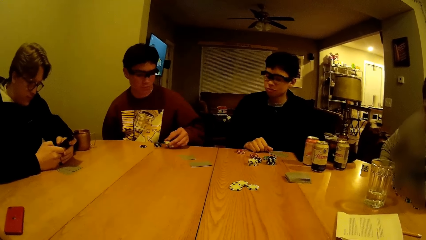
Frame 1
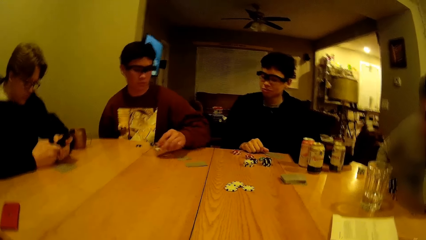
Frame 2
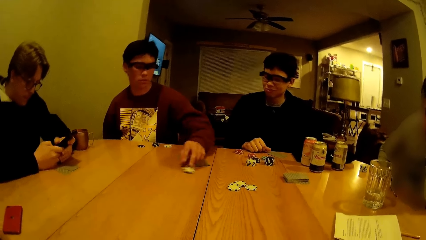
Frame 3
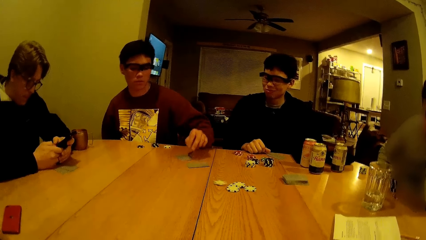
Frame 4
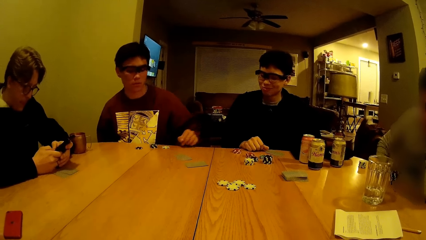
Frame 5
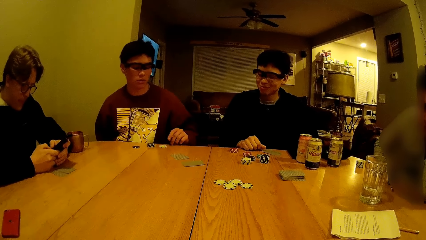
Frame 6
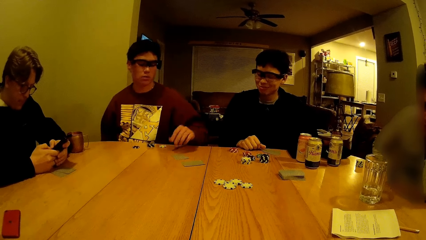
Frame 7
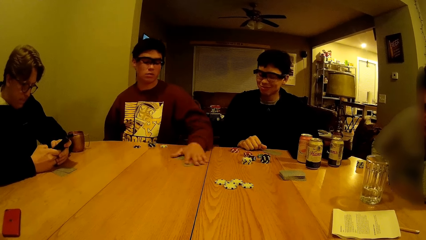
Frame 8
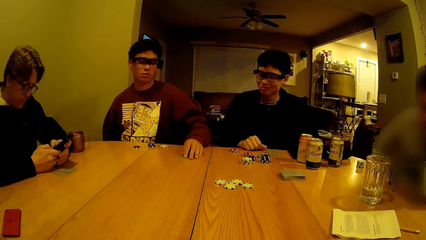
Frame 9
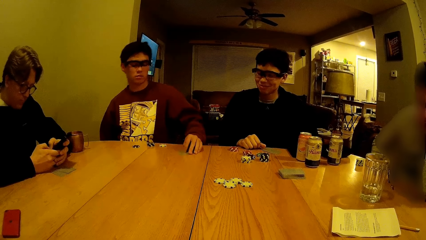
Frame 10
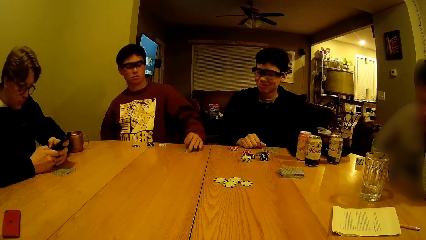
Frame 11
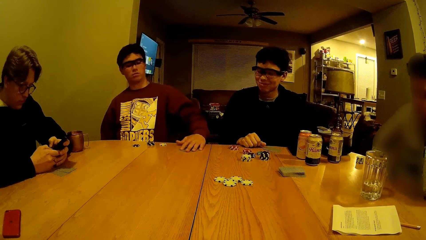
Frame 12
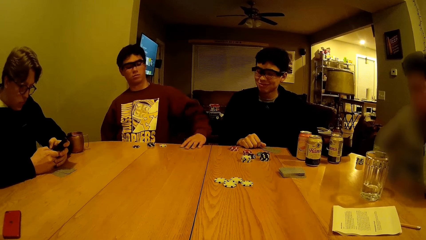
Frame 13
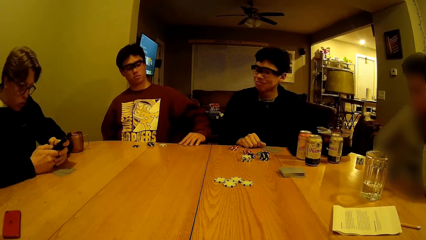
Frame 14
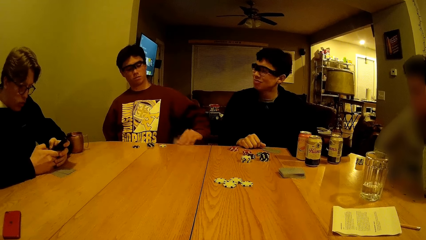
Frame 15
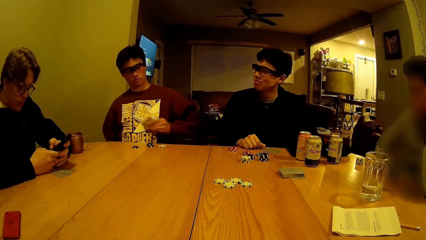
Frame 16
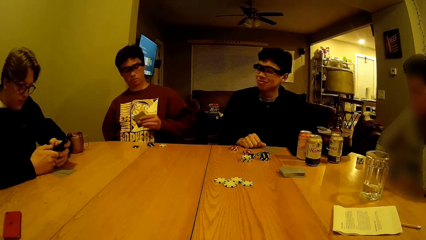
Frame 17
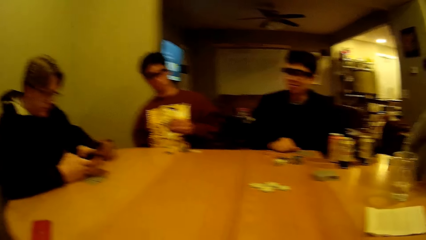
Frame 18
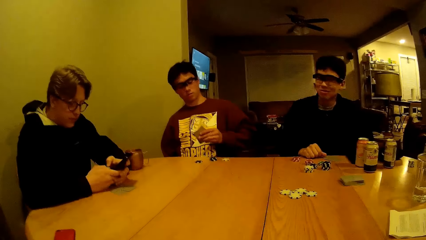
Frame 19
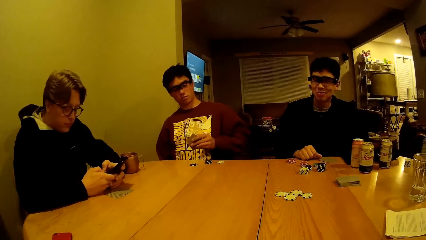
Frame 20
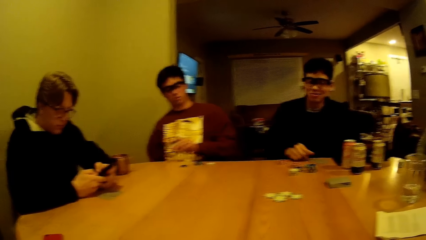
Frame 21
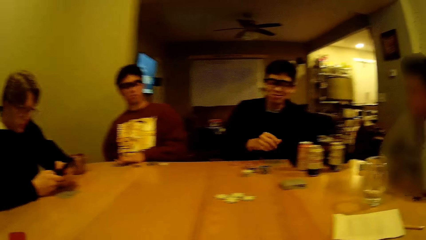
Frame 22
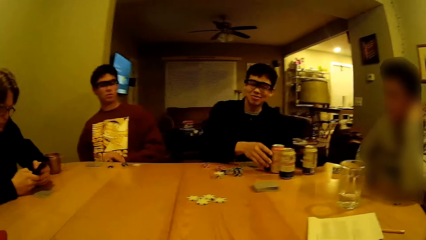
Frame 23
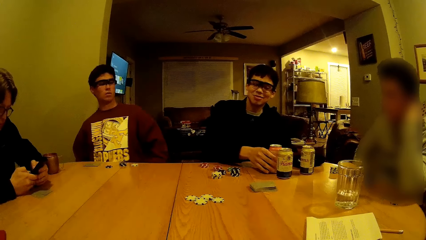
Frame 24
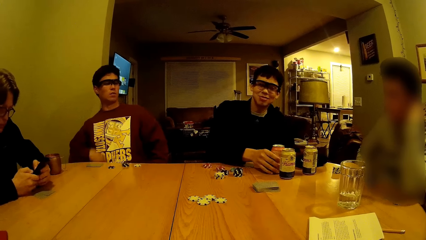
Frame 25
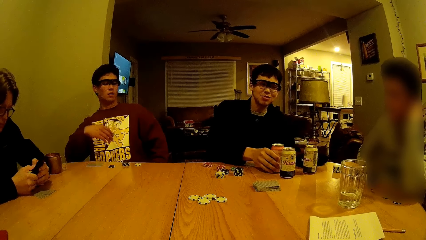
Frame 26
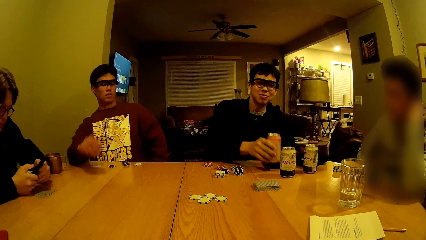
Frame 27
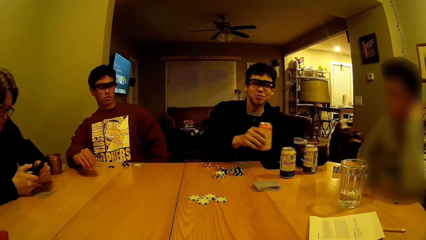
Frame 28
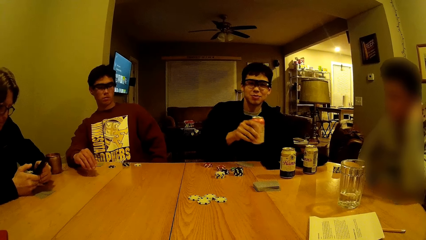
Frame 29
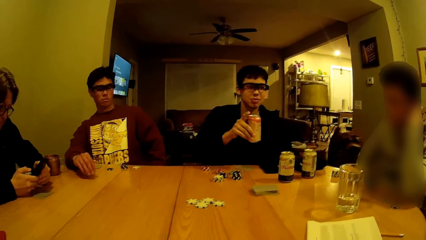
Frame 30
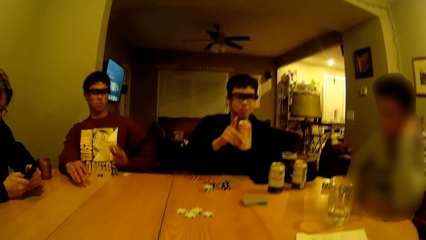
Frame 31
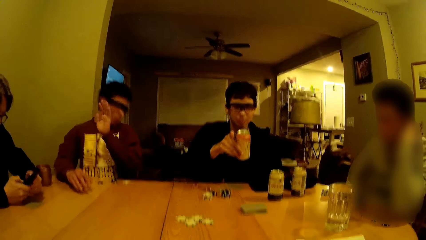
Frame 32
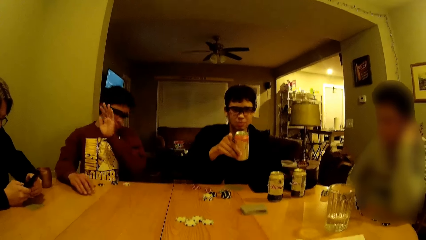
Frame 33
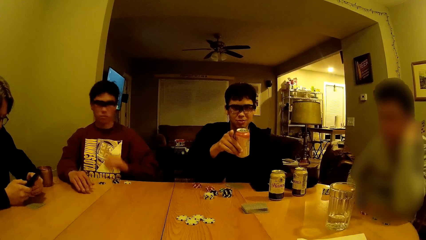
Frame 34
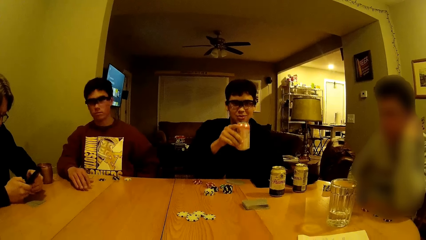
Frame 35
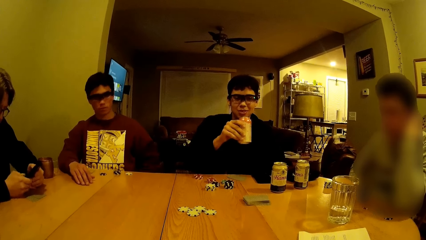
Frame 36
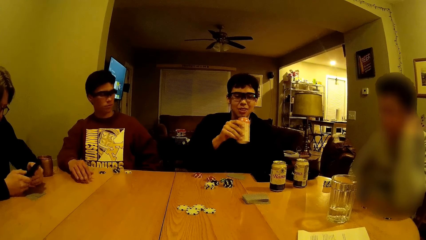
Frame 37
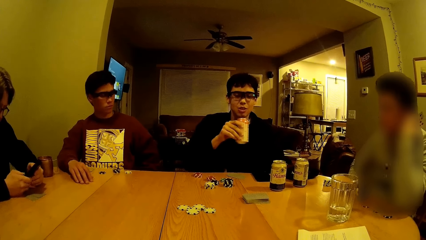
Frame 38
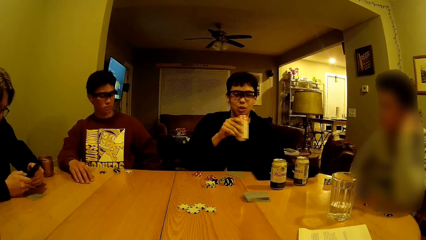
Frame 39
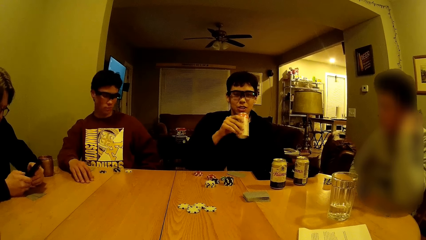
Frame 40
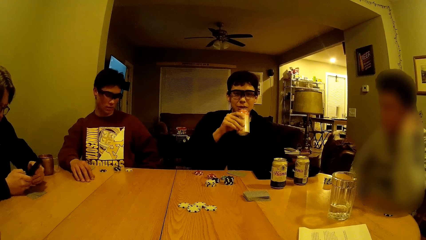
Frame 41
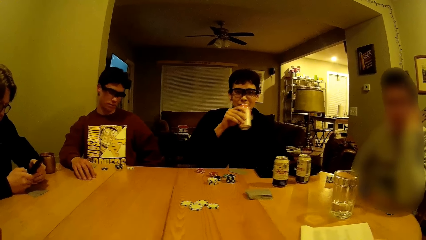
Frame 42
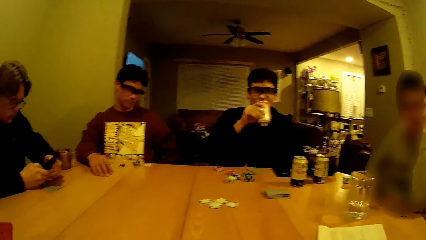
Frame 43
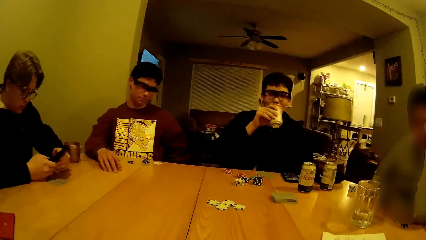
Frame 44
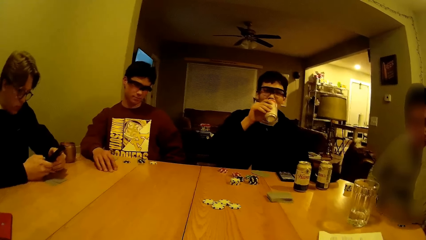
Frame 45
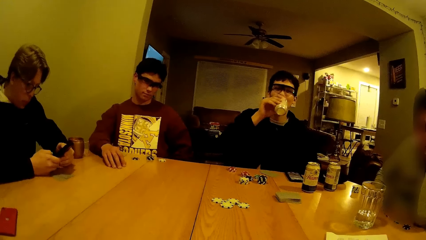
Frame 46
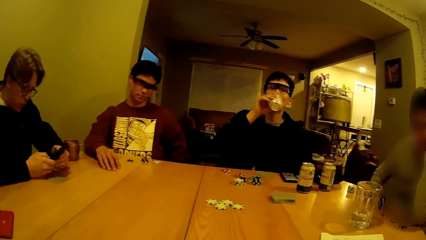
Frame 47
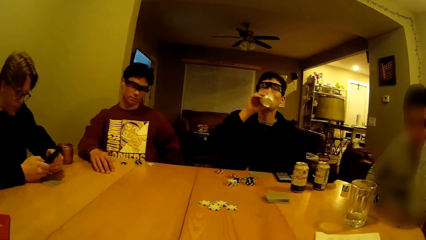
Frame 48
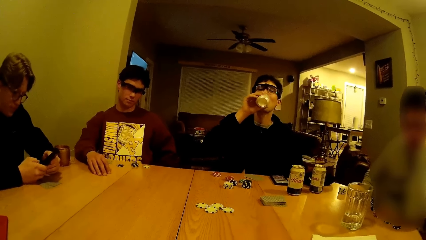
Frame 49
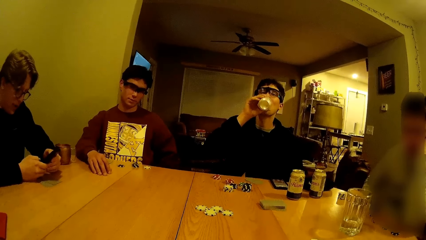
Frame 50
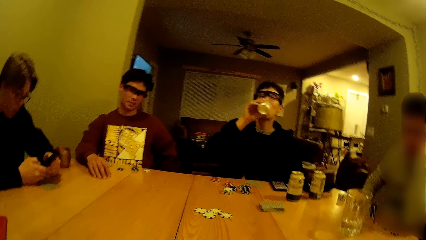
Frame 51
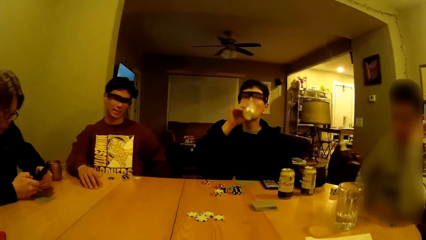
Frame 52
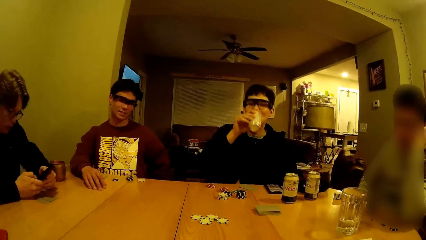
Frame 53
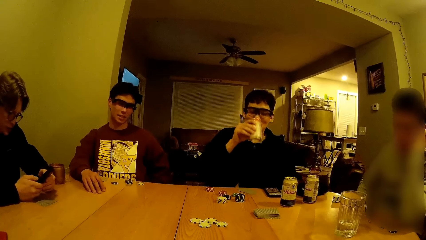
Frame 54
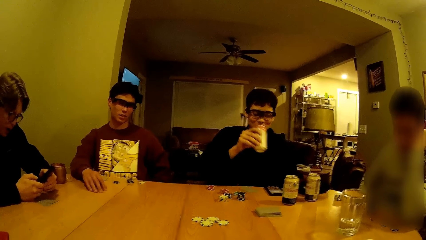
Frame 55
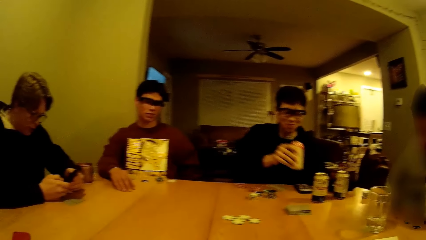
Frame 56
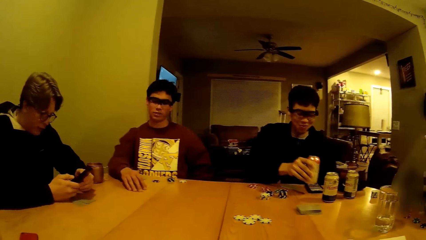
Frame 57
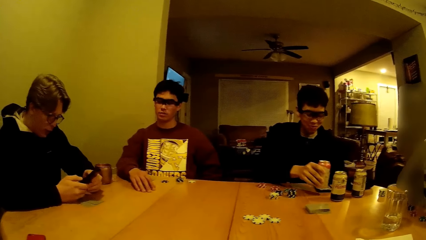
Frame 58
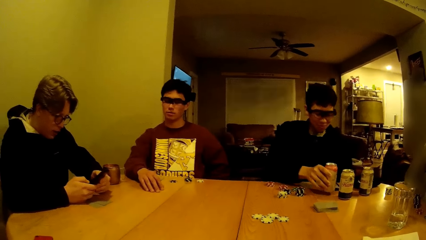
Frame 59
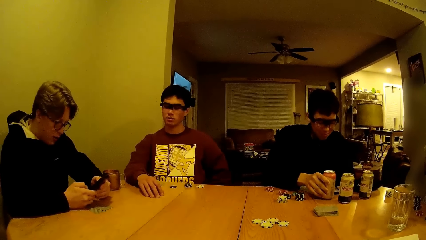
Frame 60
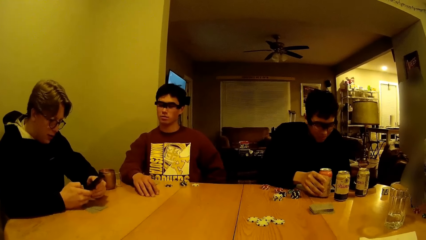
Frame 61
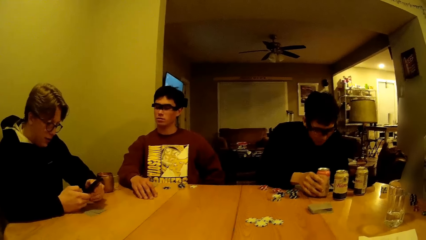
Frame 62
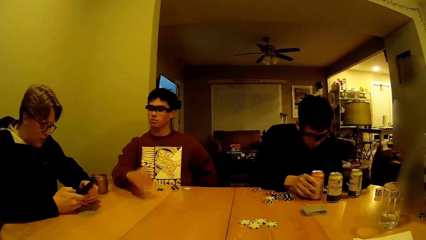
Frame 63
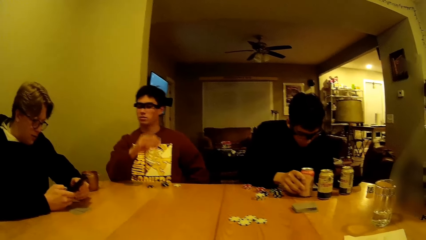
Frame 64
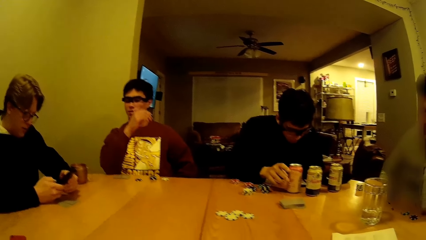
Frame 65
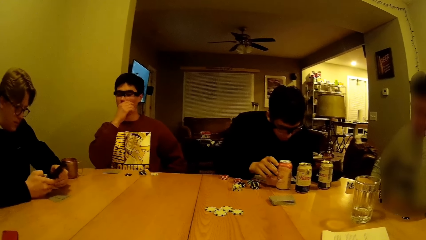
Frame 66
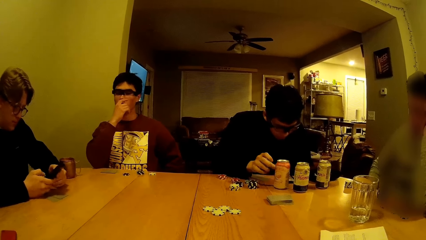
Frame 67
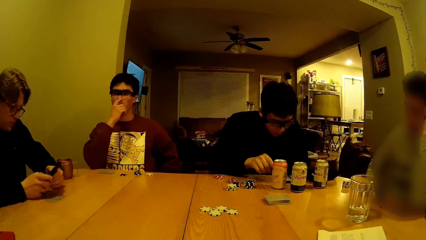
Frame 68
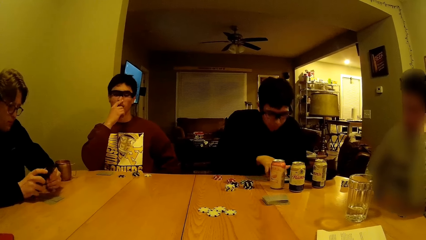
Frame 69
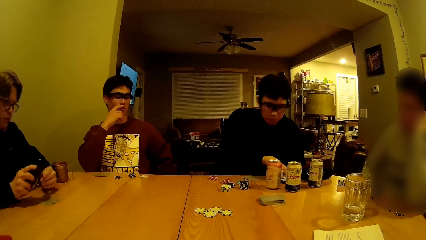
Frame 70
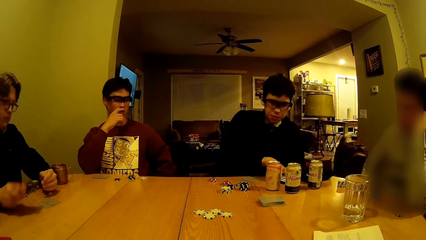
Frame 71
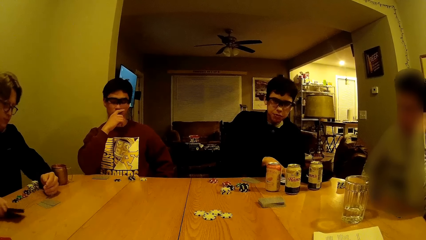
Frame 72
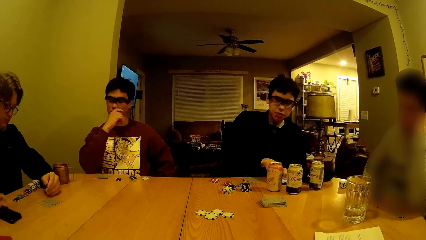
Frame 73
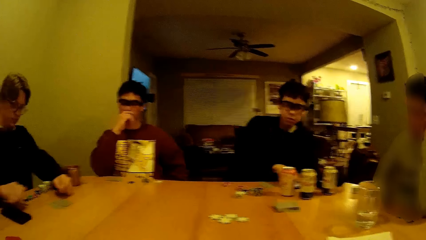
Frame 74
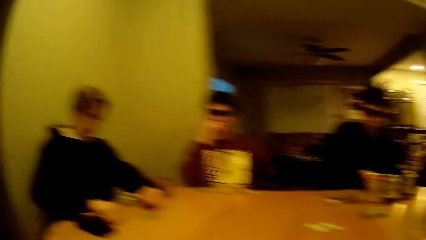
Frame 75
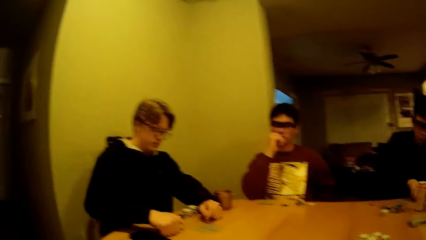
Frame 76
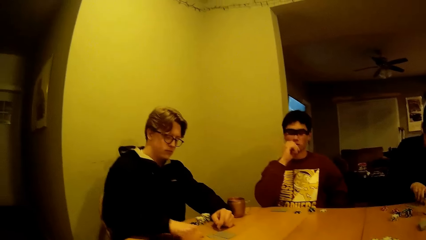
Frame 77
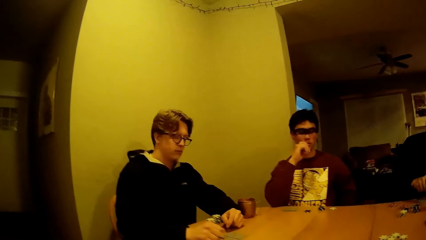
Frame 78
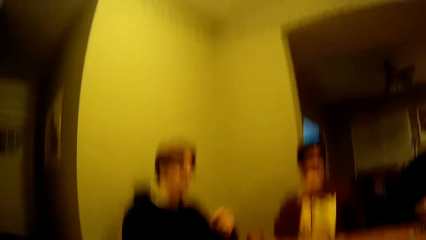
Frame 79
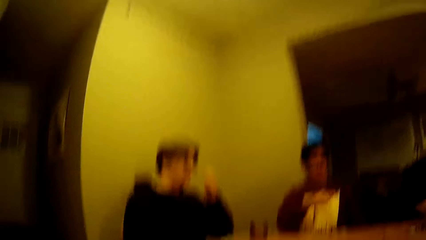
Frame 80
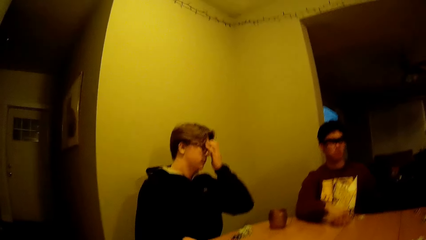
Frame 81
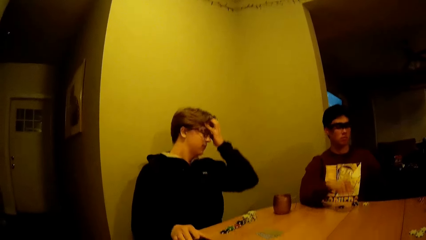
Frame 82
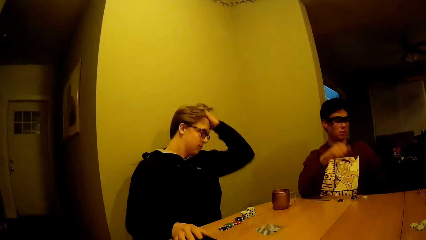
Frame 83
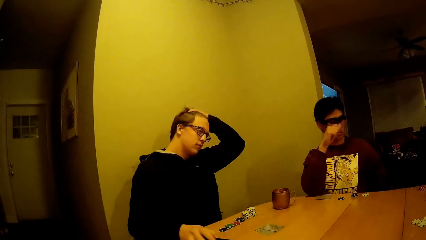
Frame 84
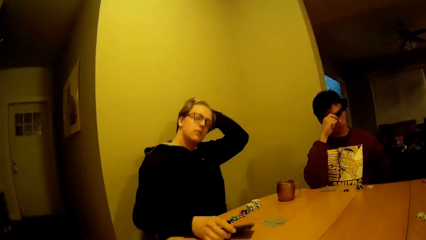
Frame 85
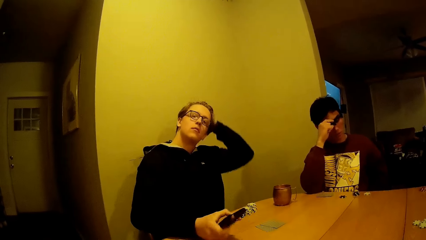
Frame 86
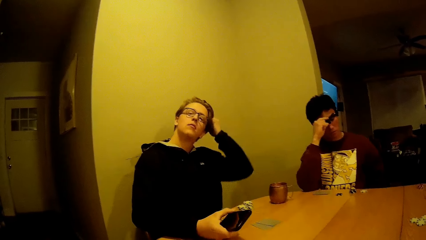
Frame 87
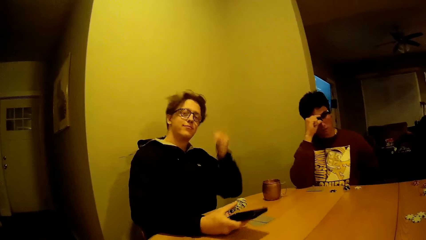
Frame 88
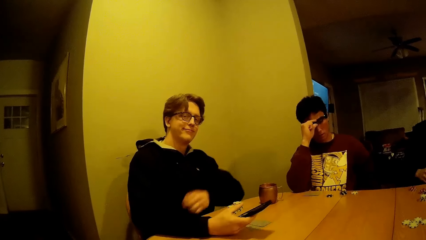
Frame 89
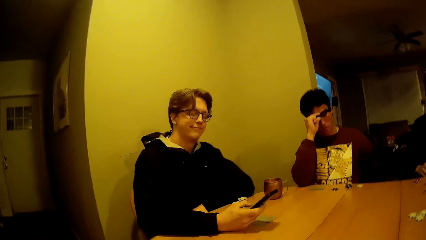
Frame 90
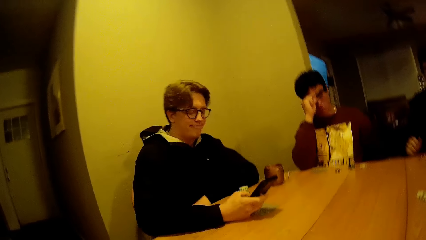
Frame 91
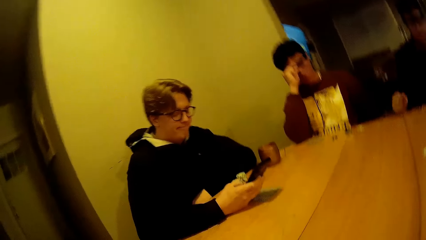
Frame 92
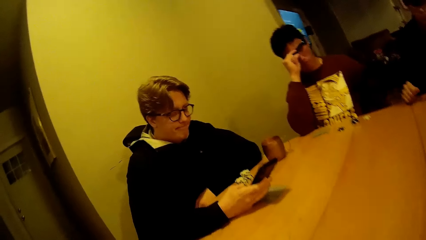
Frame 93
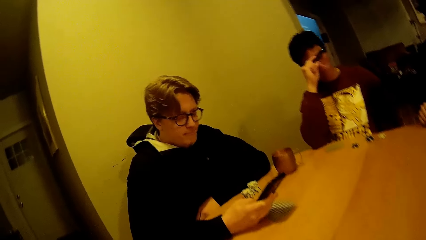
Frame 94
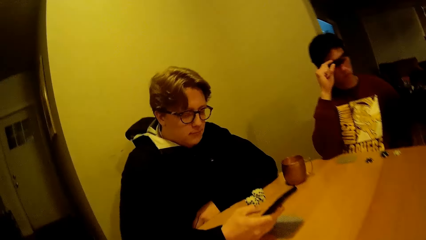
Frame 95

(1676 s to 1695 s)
A man moves the dice on the table with his left hand and picks up cards from the table with his left hand. Another man picks up a can drink from the table with his right hand. The man drops the can drink on the table with his left hand. A third man drops the mobile phone on the table with his right hand. The third man picks up the mobile phone from the table with his right hand.
